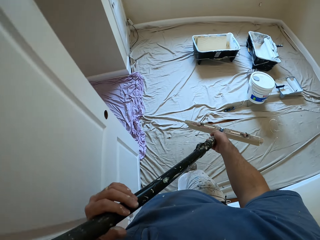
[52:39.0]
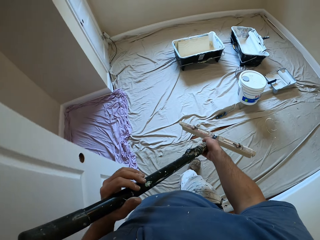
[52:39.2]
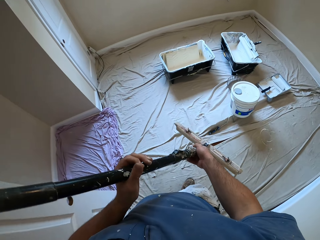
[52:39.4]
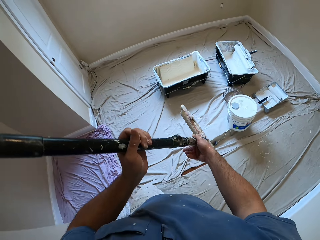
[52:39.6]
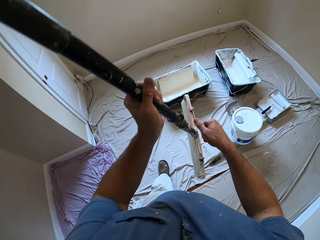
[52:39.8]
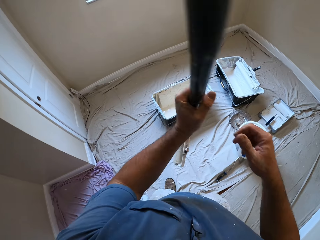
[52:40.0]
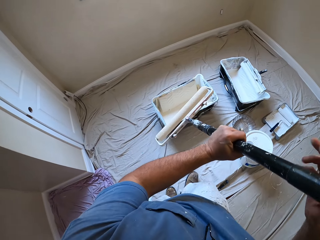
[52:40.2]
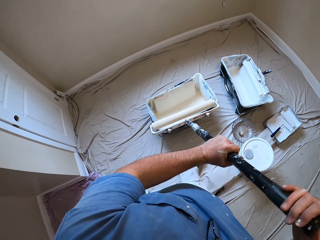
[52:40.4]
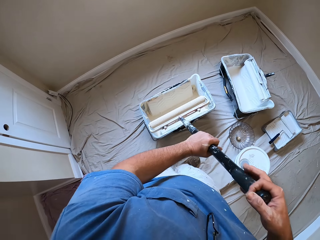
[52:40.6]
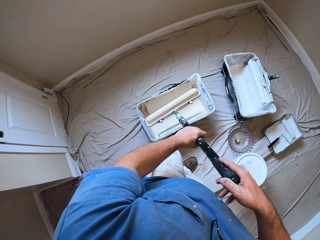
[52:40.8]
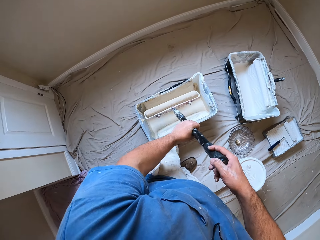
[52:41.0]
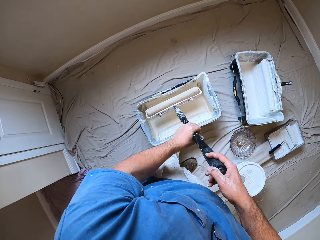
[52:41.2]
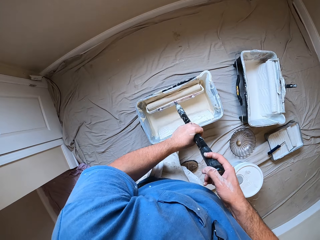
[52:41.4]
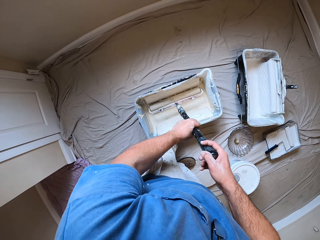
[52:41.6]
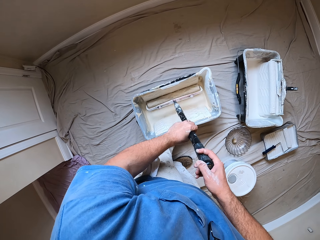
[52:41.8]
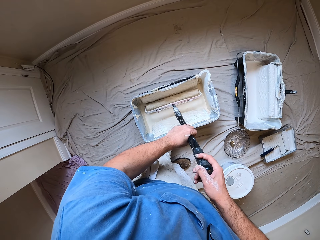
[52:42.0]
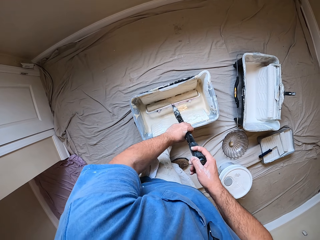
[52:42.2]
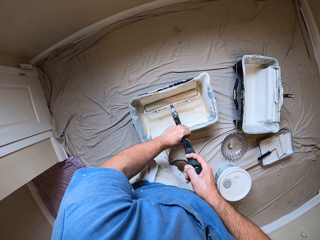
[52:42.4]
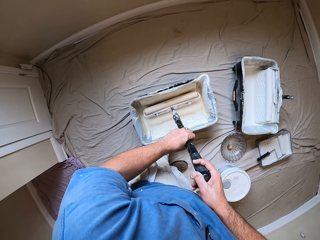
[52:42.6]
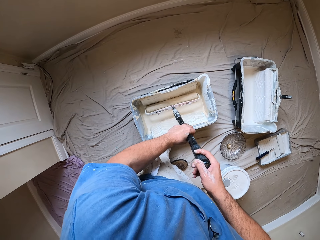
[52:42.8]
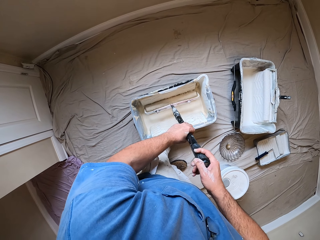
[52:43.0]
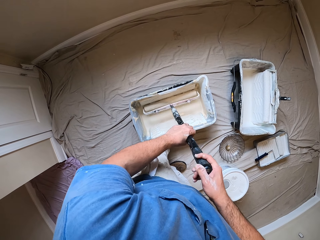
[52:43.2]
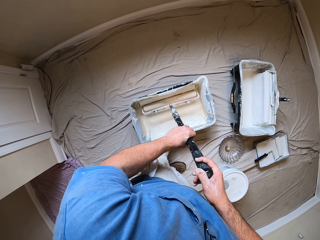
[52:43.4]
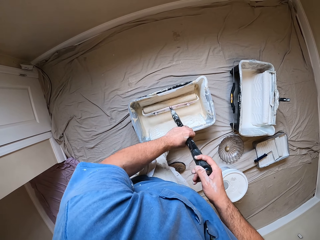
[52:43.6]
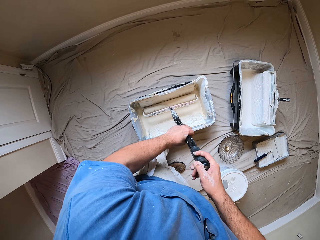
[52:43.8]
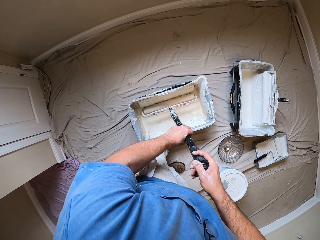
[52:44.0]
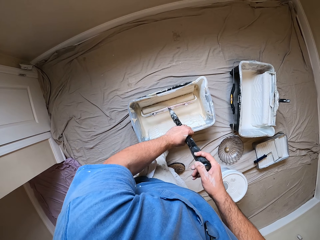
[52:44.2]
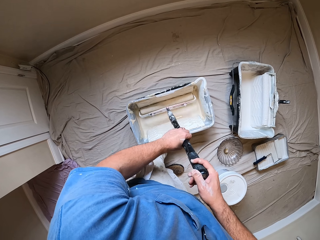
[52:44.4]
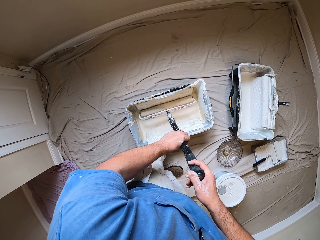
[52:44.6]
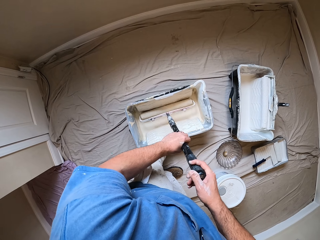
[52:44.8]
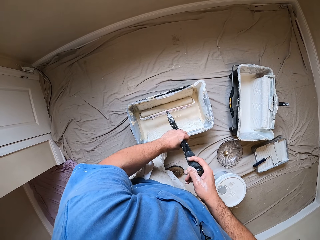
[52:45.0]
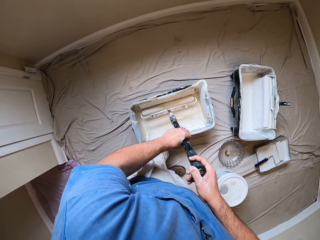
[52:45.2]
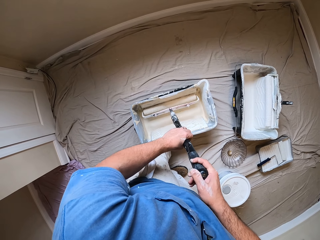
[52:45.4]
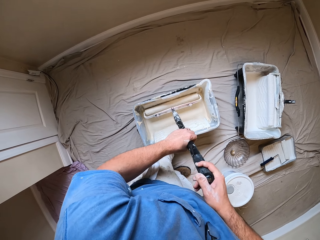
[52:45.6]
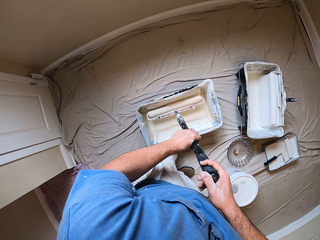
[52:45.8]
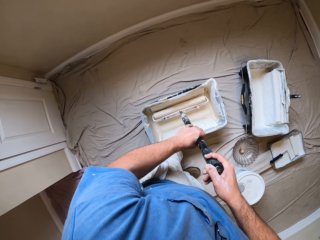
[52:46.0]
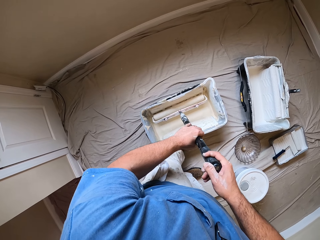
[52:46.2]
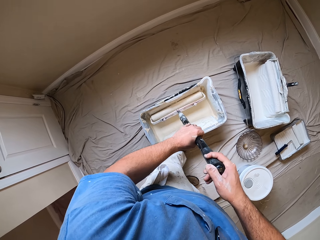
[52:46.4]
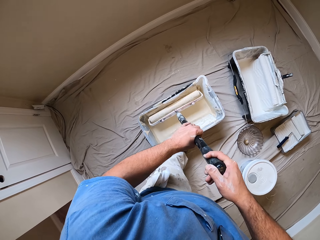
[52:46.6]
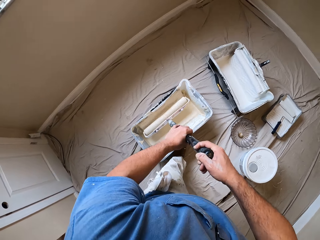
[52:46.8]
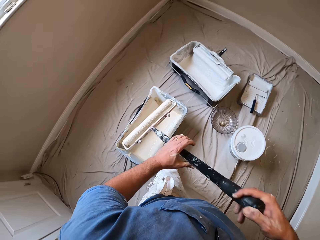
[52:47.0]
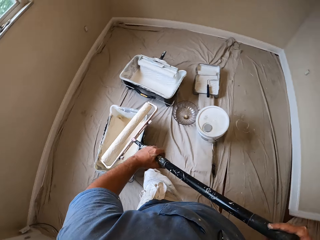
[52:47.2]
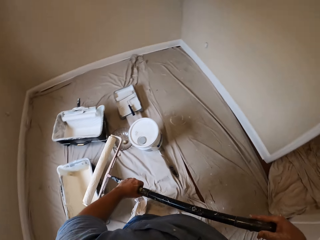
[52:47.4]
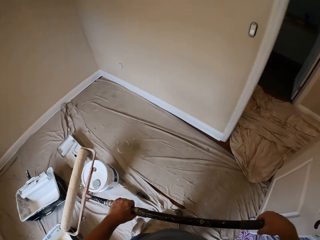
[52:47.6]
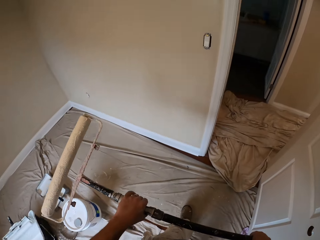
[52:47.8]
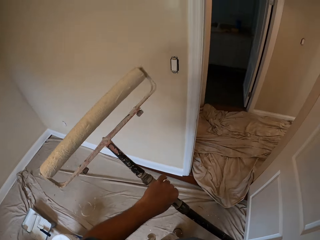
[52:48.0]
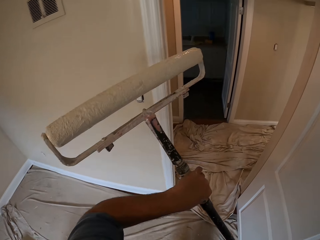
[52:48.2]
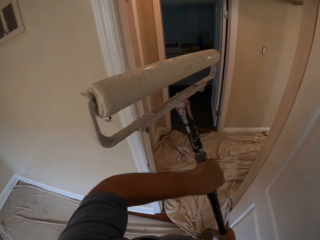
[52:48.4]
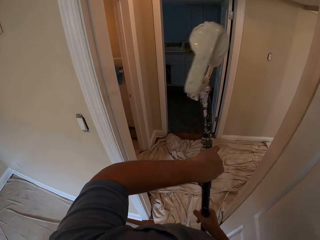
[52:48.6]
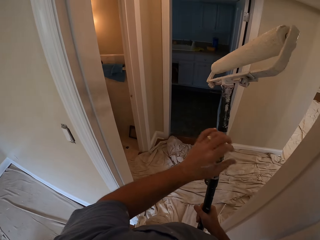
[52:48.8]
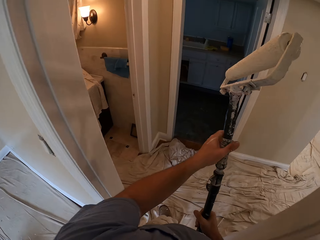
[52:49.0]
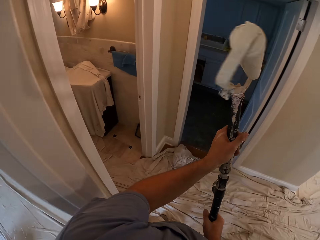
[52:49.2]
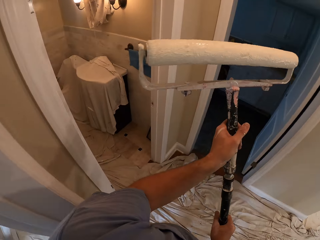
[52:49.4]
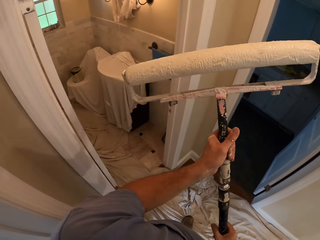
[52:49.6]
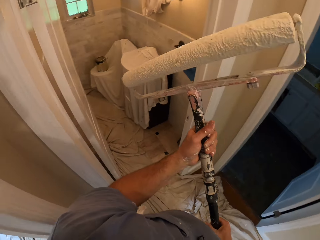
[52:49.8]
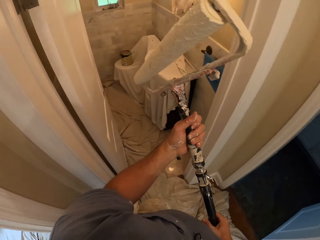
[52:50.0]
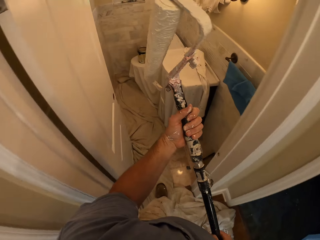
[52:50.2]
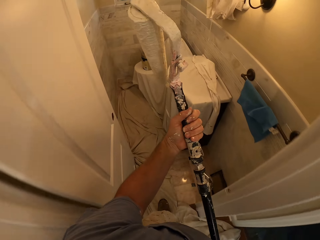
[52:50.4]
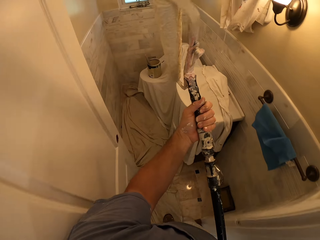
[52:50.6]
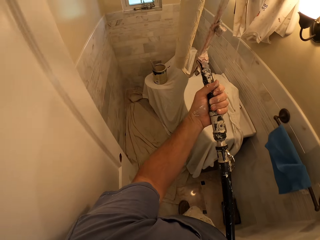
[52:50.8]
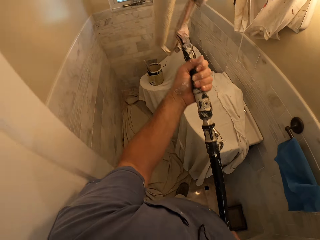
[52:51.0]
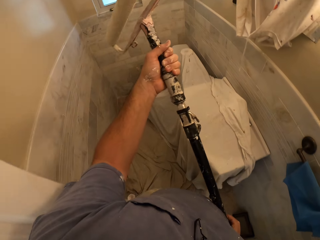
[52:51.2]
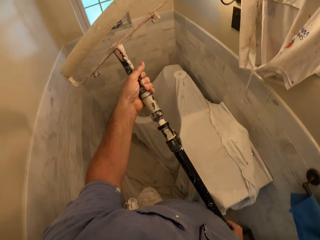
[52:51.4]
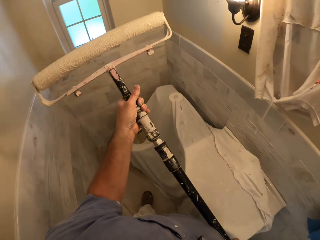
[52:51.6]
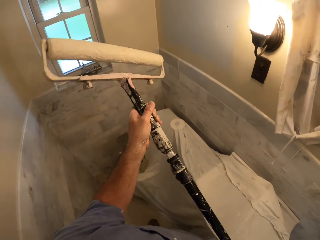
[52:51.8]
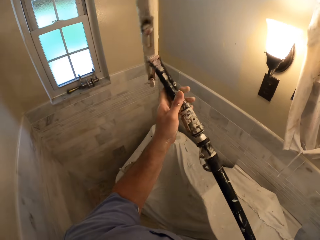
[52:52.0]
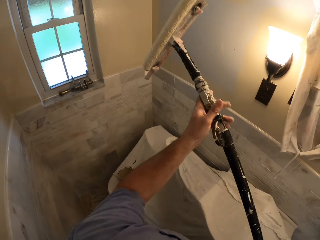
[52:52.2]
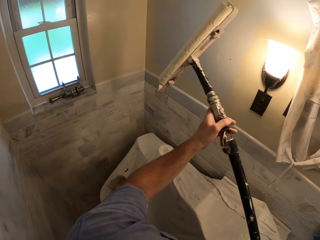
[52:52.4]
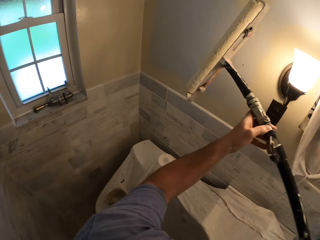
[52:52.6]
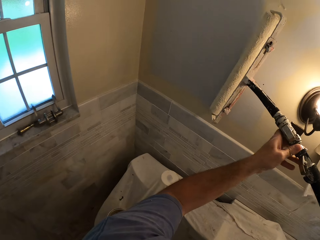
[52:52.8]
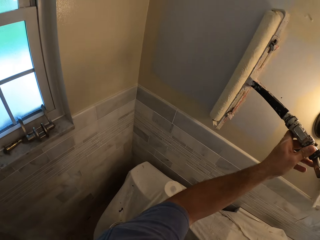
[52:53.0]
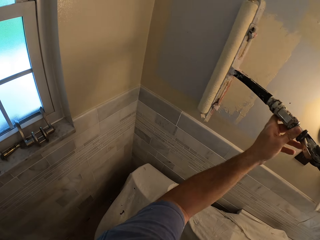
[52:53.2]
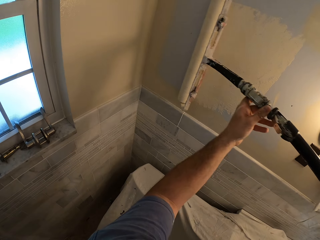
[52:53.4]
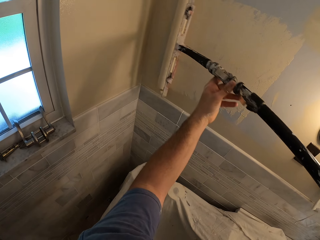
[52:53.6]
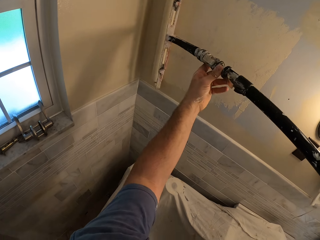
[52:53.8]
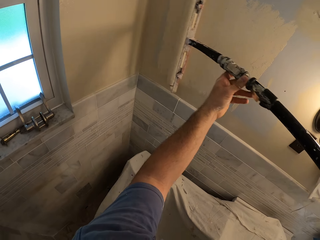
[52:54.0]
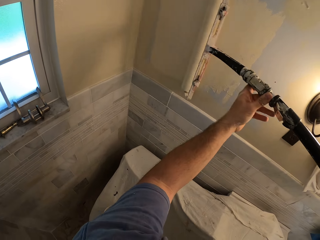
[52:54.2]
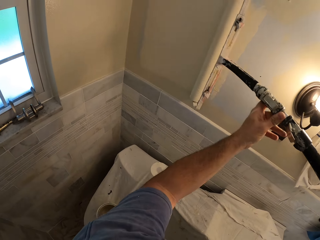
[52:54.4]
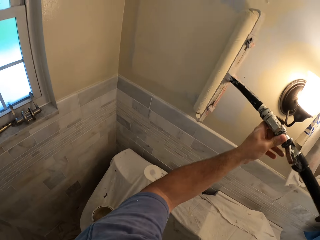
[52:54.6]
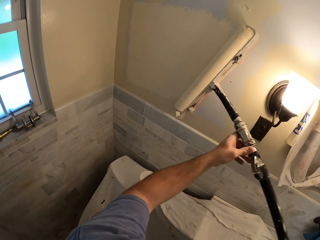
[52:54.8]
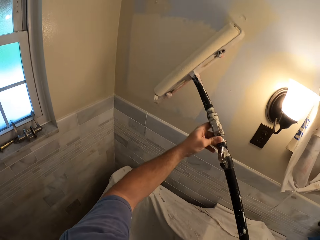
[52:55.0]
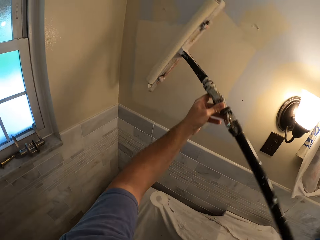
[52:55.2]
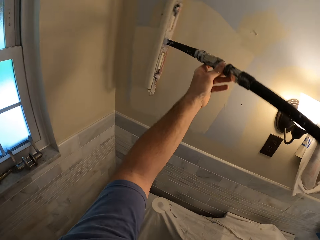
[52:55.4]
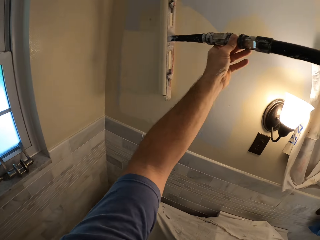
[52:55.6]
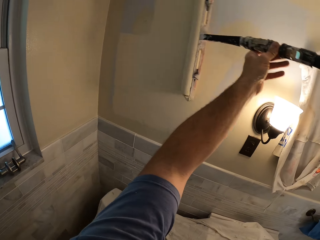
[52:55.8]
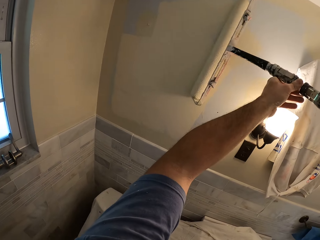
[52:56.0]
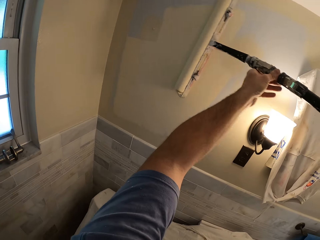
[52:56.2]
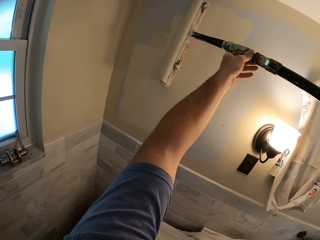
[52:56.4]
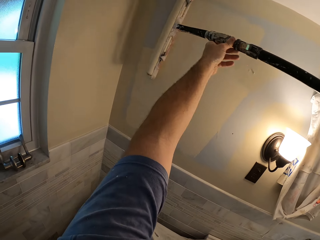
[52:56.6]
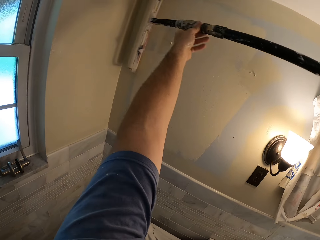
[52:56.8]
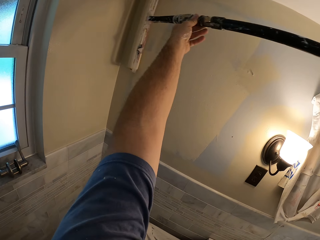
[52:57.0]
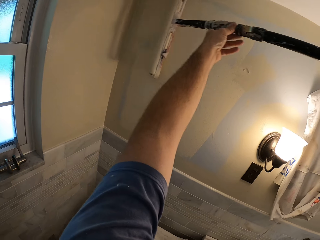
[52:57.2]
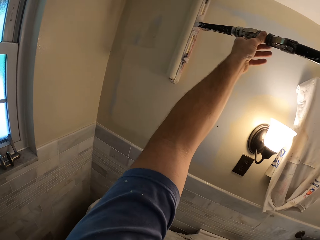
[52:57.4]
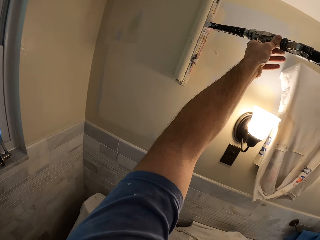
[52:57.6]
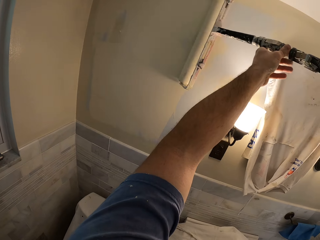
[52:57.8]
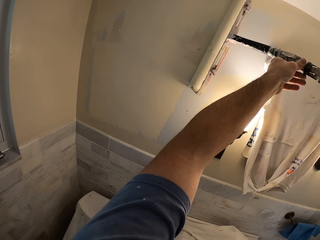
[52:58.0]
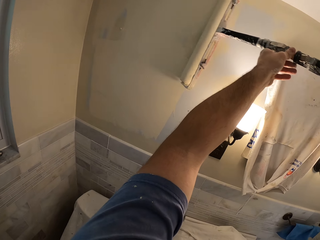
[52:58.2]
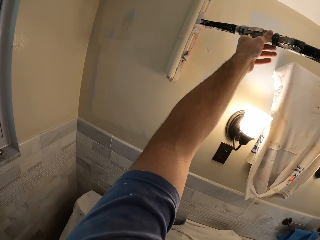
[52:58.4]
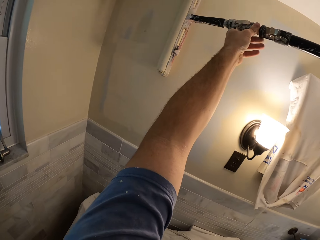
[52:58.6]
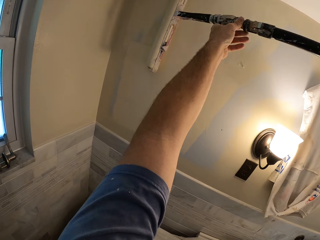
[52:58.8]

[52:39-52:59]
The camera wearer continuously dips the paint roller or roller brush into the paint container. He rolls the roller into the paint. He removes the paint roller from the paint container. He walks back to the painted room with the paint roller in his hands. He turns the roller brush in the hands. He enters another room. He paints the wall with the paint roller.

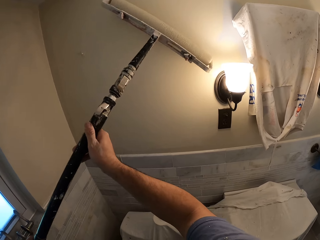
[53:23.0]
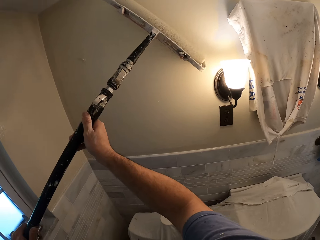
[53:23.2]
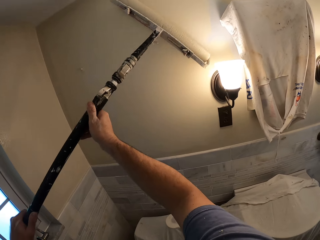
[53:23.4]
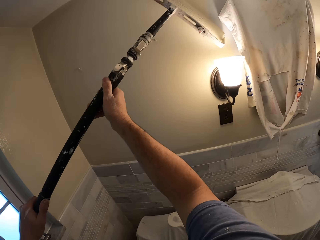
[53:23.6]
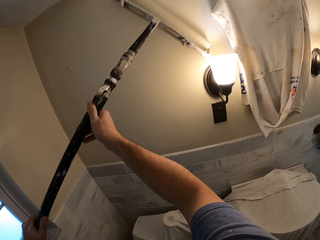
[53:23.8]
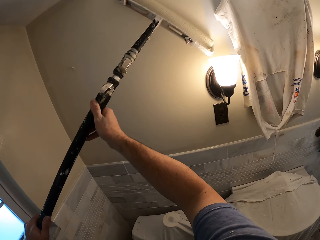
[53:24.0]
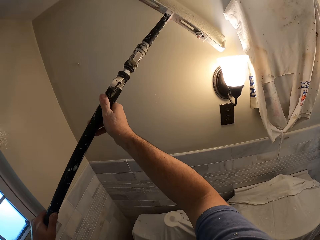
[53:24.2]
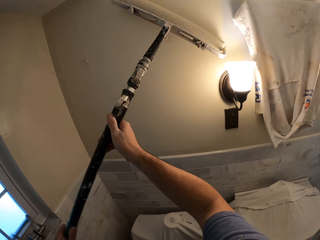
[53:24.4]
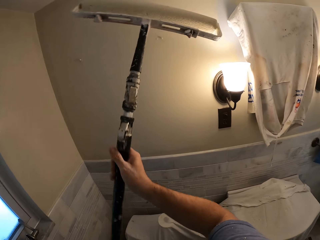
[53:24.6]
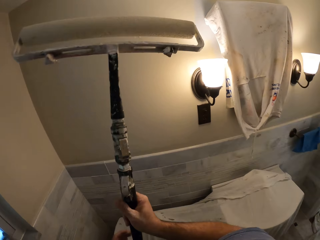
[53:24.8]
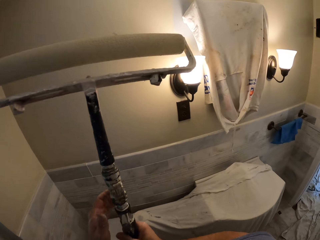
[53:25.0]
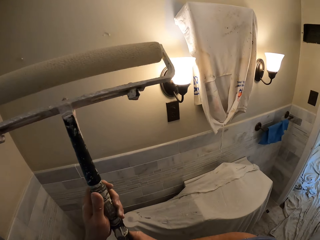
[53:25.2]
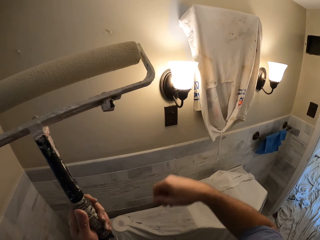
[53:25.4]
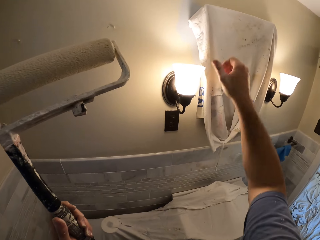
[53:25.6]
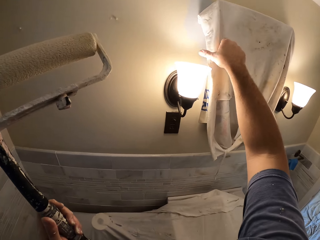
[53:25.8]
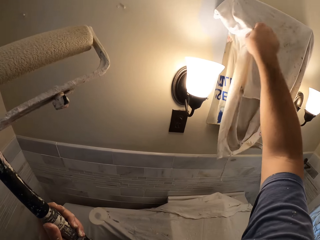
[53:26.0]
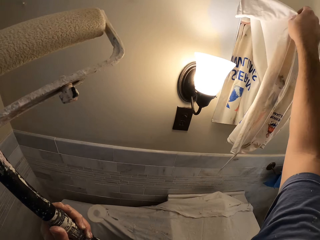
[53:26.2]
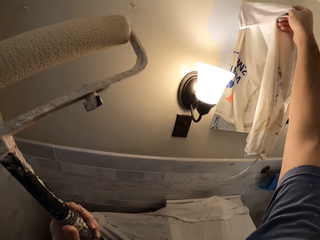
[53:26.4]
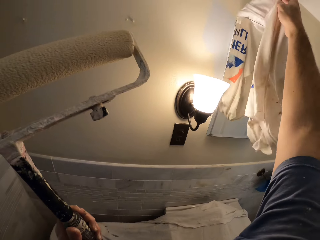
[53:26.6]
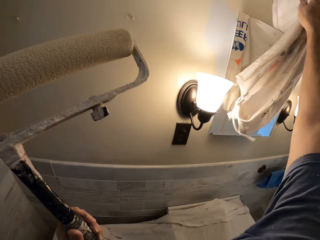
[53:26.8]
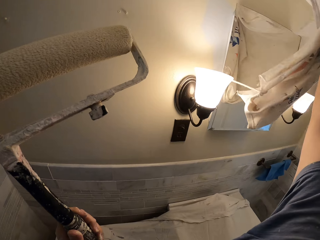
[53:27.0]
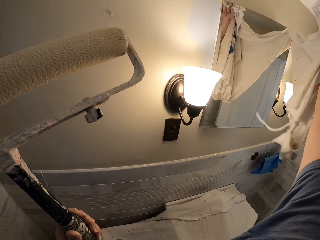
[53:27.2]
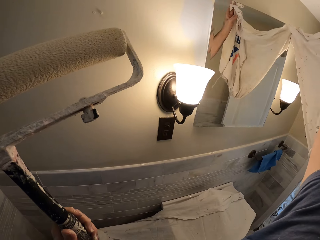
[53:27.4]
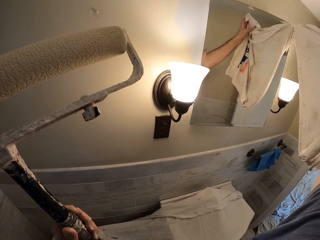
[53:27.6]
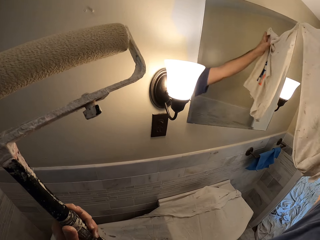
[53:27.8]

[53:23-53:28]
The camera wearer removes the paint roller from the wall. He passes the paint roller to his left hand. He removes a garment from the door of a wall-mounted cabinet with his right hand.
